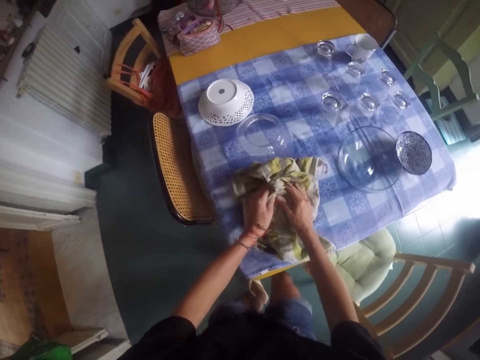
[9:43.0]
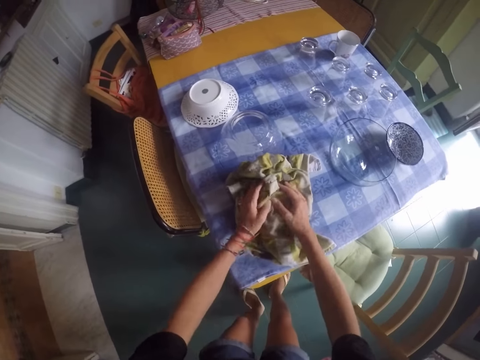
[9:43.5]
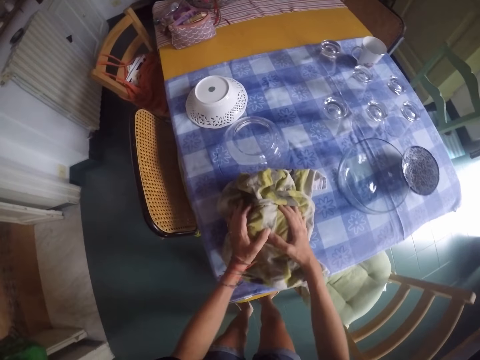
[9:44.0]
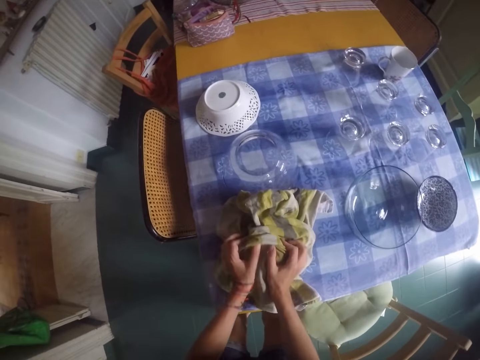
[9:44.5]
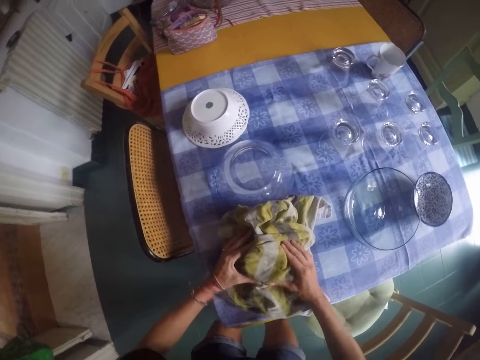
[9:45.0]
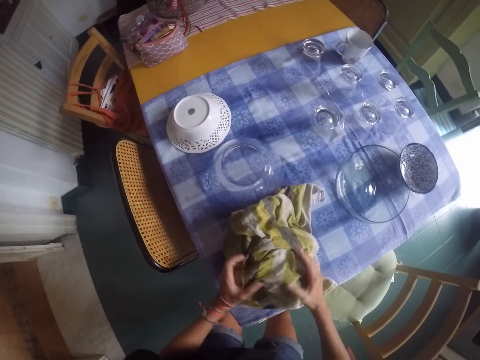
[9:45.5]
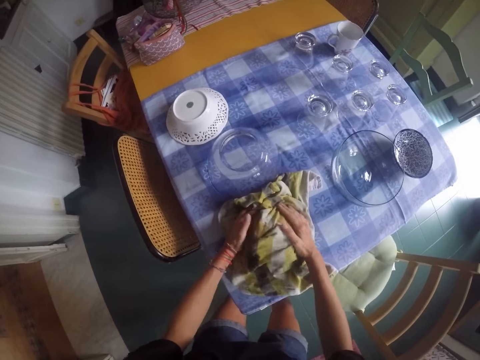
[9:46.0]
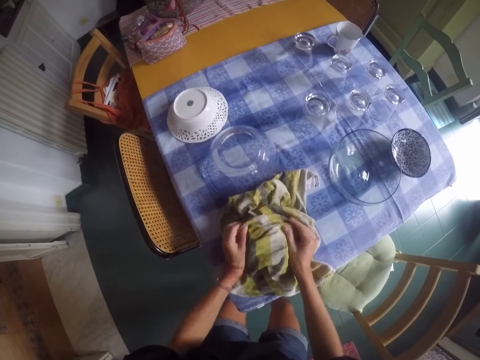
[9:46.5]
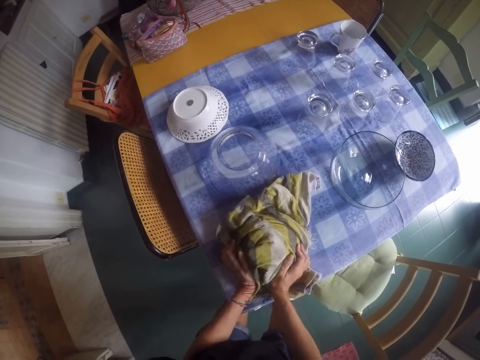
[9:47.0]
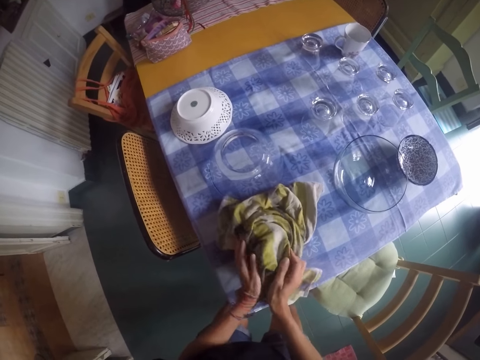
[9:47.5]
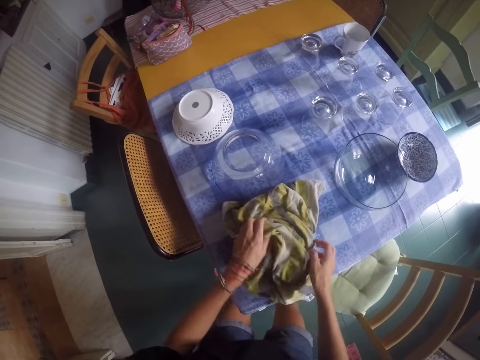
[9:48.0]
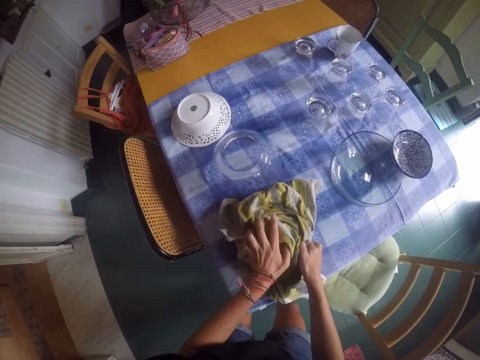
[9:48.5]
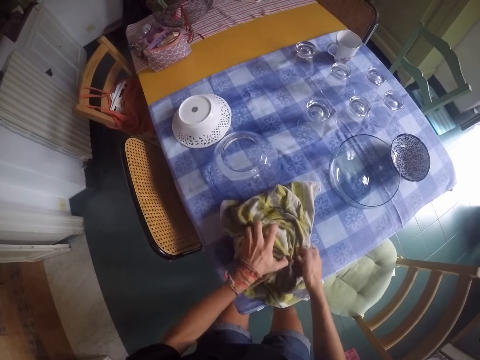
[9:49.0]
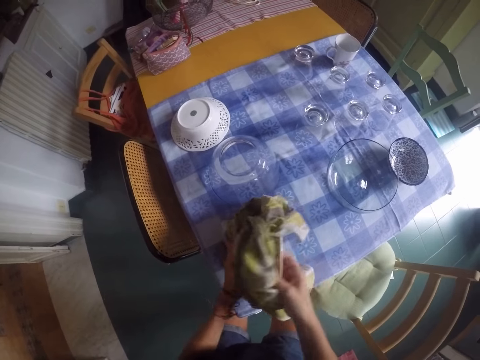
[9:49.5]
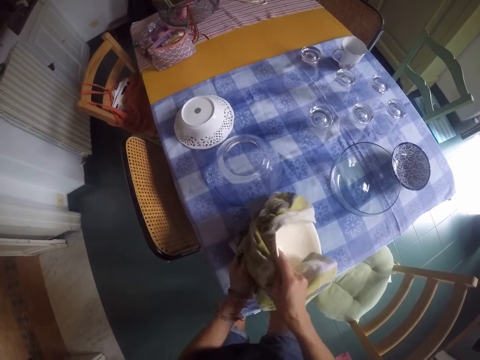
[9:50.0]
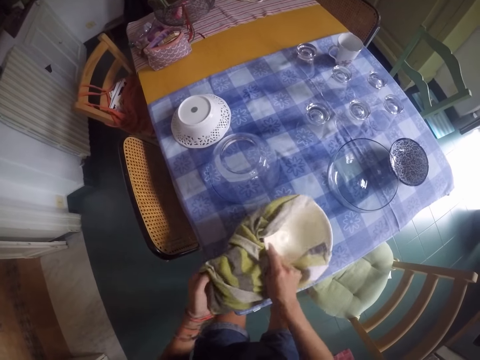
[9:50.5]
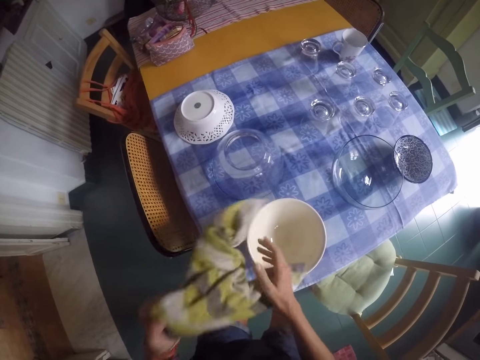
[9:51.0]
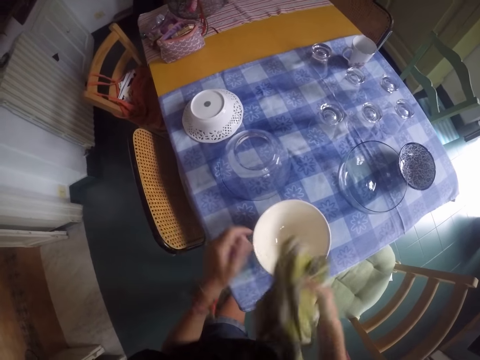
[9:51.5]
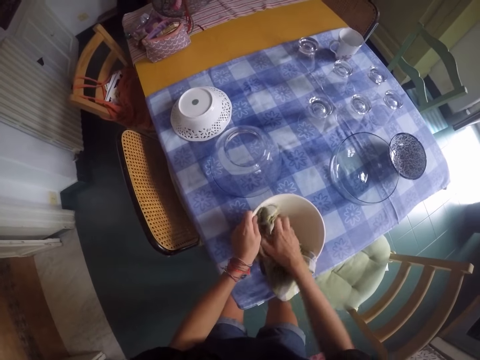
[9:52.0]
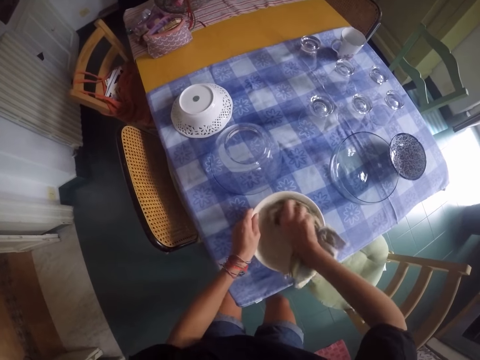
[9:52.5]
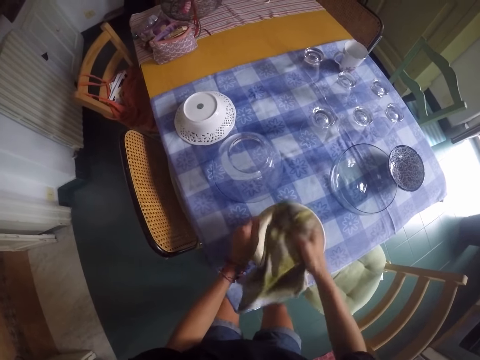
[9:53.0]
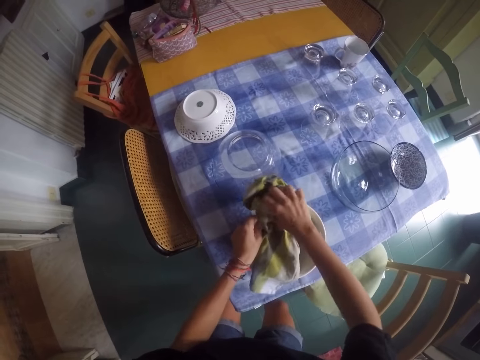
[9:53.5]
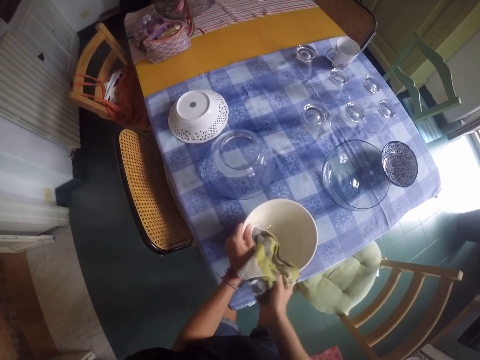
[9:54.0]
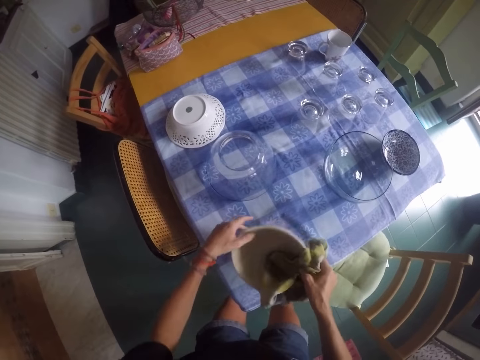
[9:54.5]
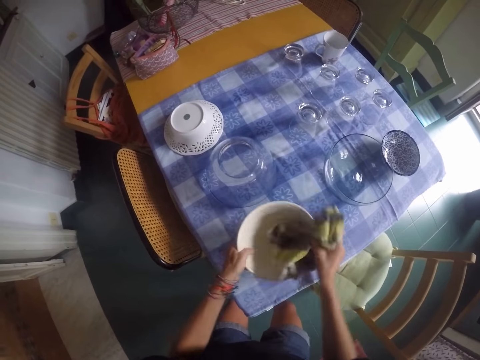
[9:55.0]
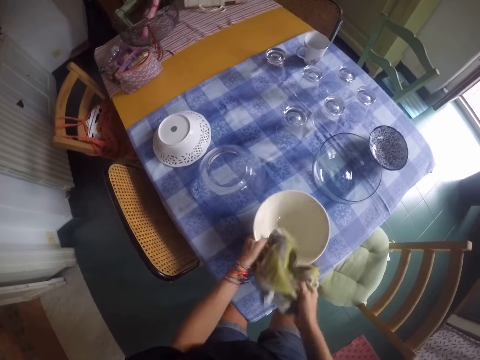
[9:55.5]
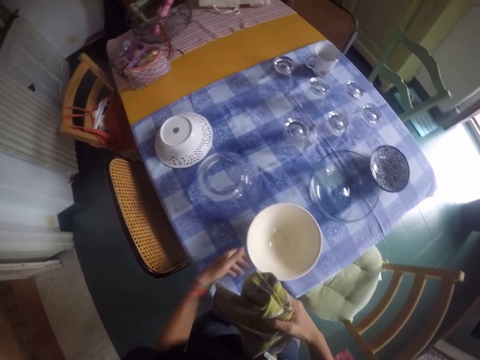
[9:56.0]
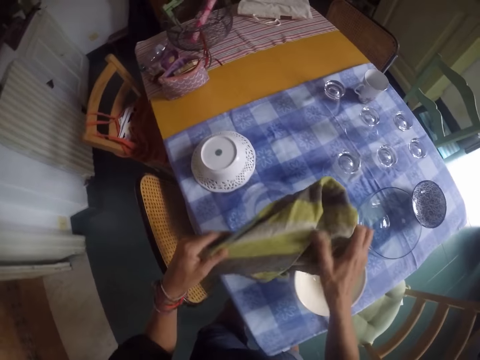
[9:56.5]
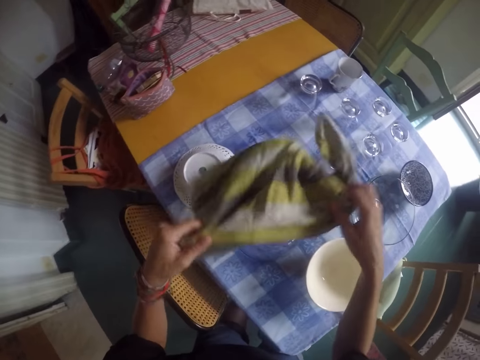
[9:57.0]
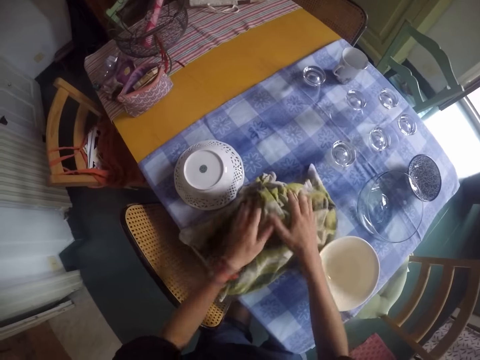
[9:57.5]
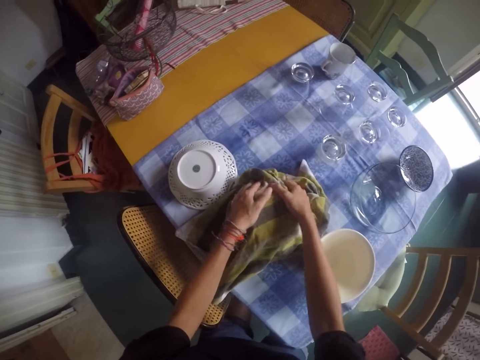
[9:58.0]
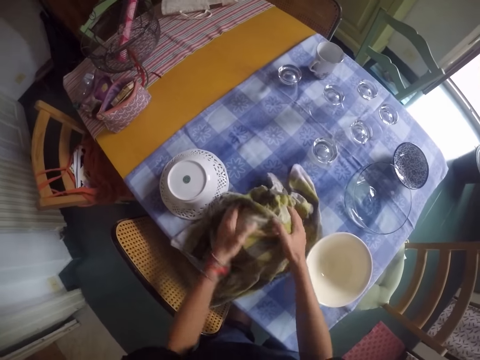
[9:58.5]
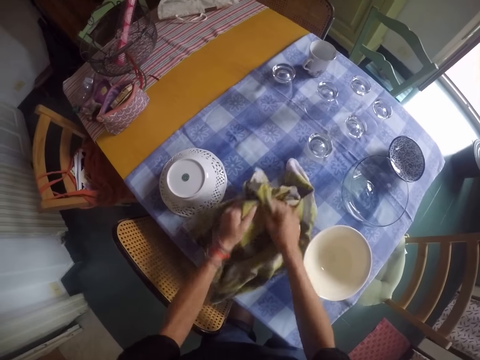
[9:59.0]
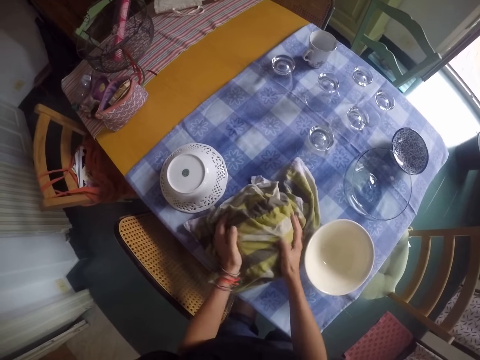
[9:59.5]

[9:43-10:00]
The camera wearer puts the bowl upright. They wipe the bowl with the towel. They place the bowl on the table. They hold the towel. They wipe the bowl with the towel. They carry the bowl. They wipe the bowl with the towel. They place the bowl on the table. They move the towel. They place the towel on the bowl. They wipe the bowl with the towel.

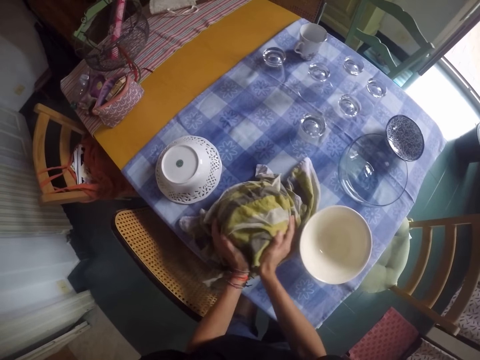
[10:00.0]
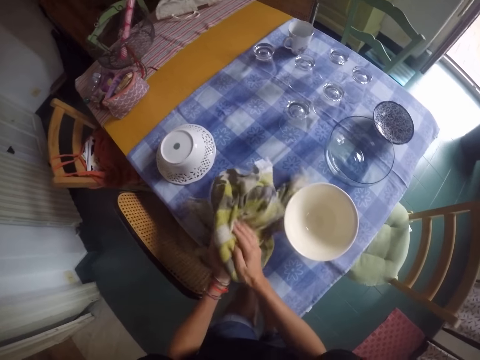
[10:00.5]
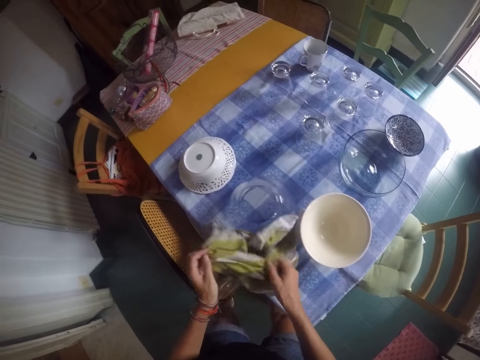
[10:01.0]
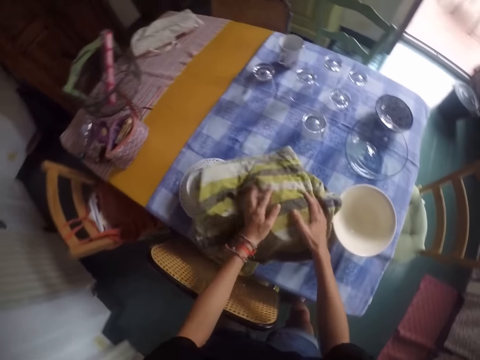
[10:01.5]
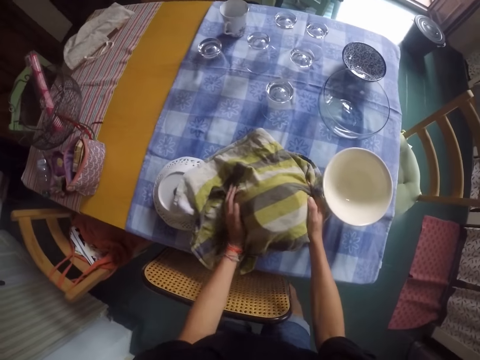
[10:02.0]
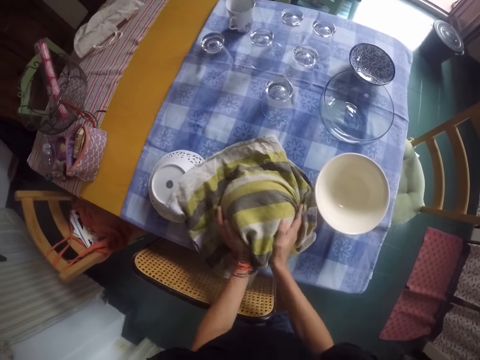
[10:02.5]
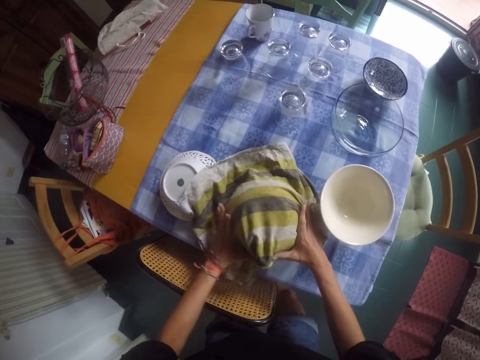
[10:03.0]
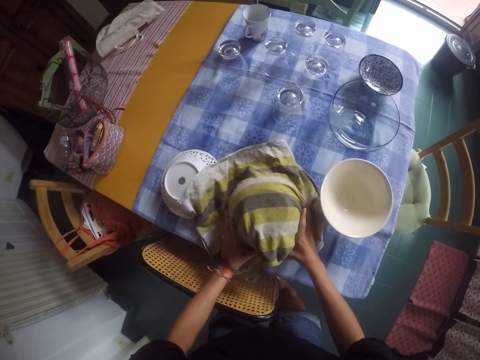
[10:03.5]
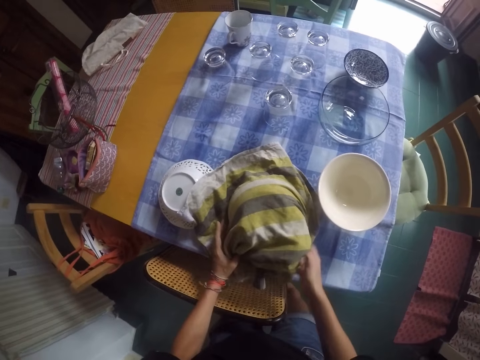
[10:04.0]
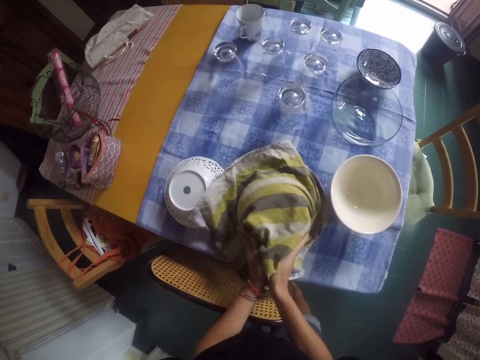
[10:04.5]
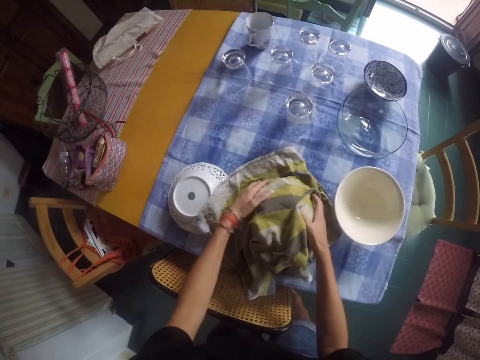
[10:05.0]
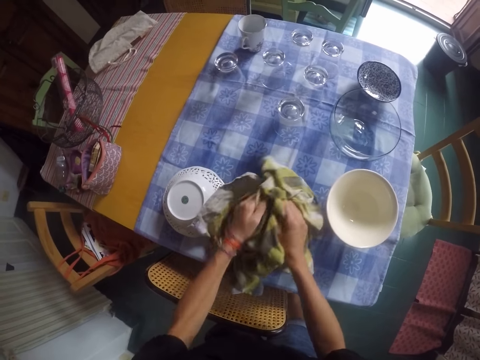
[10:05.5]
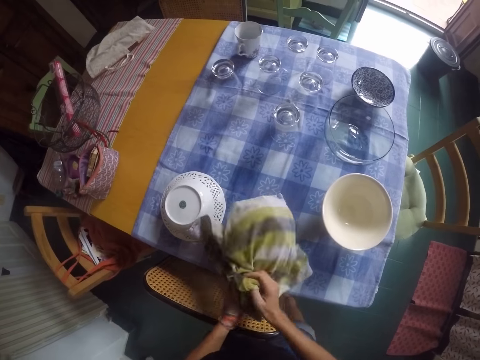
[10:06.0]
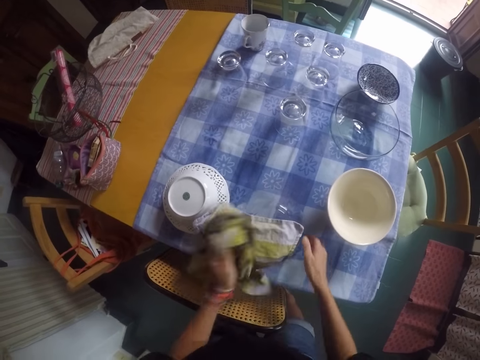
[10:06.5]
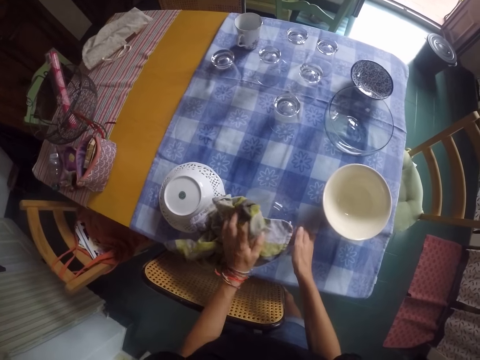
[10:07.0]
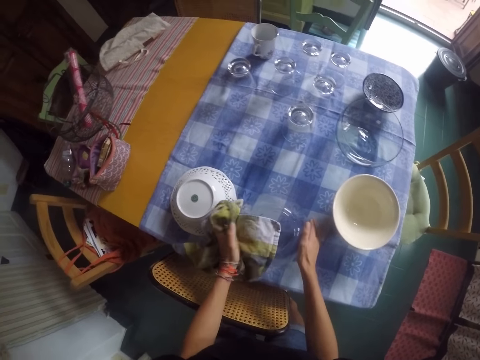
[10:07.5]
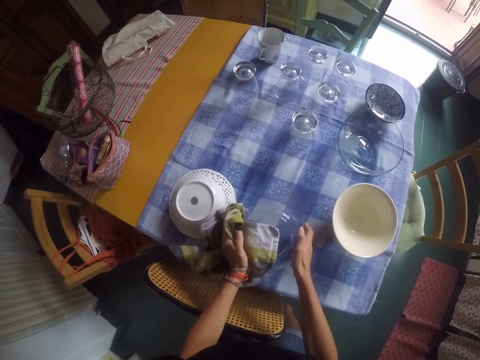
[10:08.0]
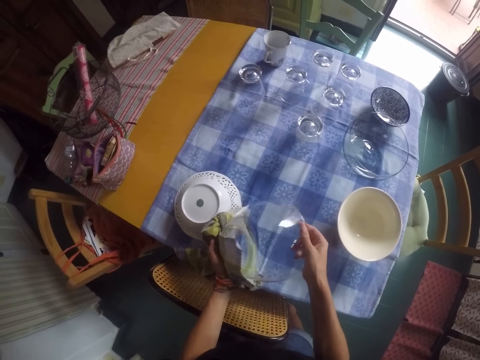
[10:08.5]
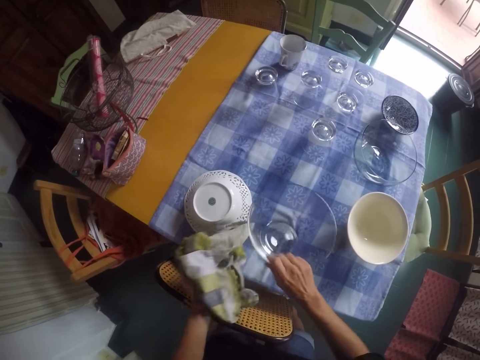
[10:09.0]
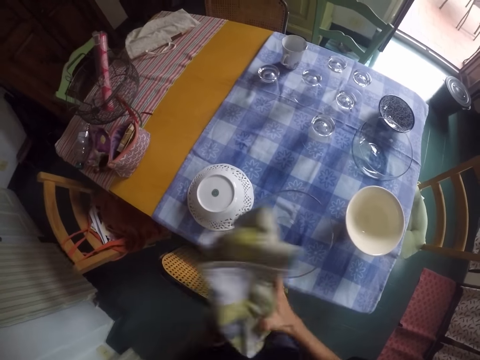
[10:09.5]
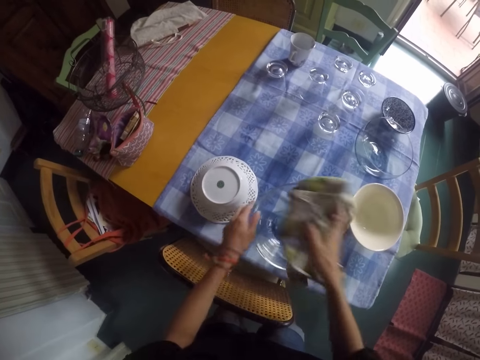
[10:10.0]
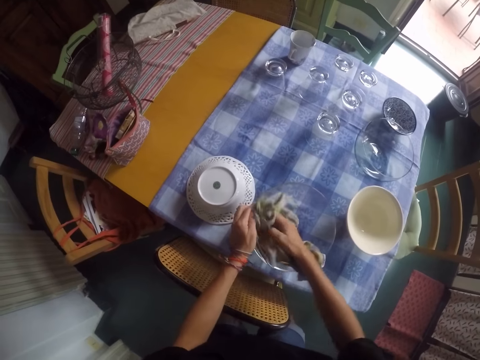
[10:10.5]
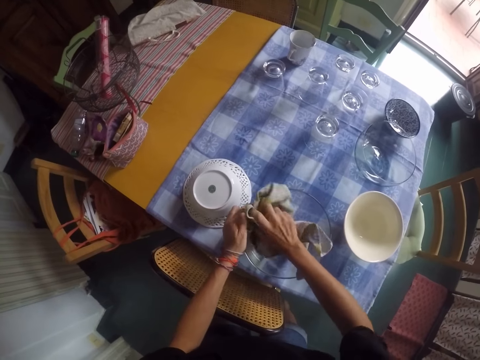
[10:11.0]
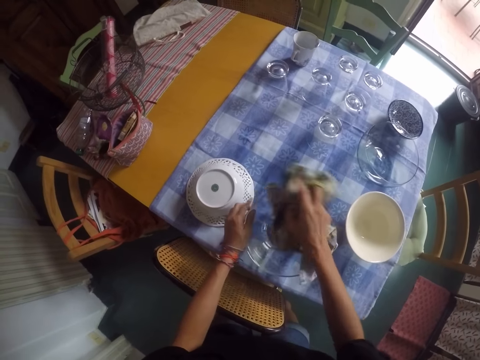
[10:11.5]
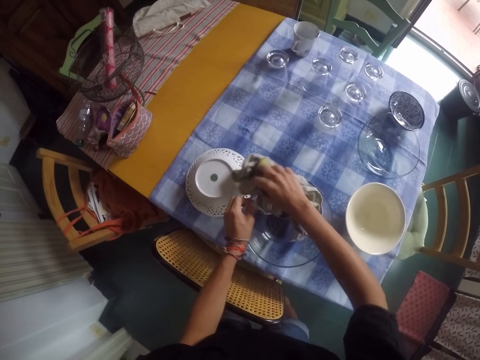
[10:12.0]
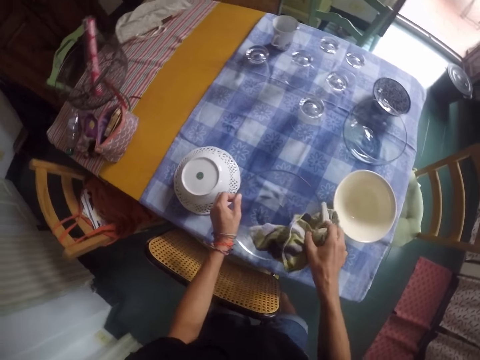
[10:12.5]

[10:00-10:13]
The camera wearer removes the towel from the bowl. They place the towel on the bowl. They wipe the bowl with the towel. They put the bowl upright. They move the towel. They wipe the bowl with the towel.
